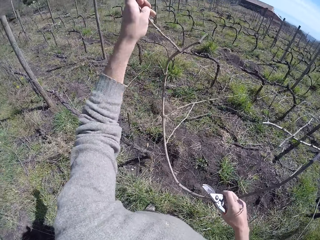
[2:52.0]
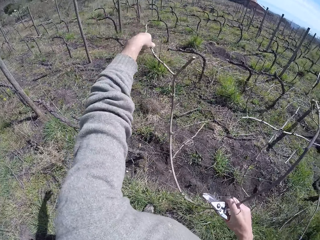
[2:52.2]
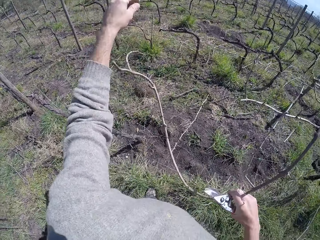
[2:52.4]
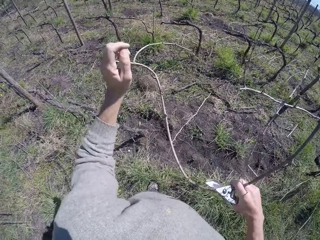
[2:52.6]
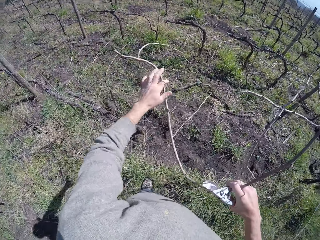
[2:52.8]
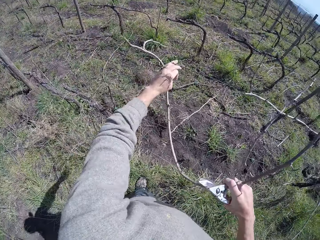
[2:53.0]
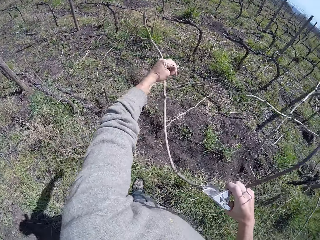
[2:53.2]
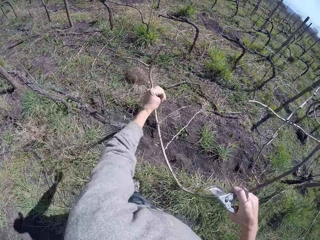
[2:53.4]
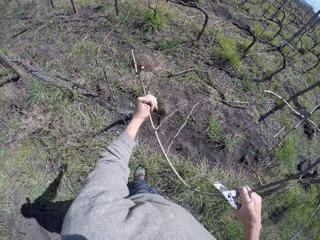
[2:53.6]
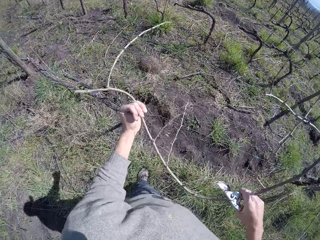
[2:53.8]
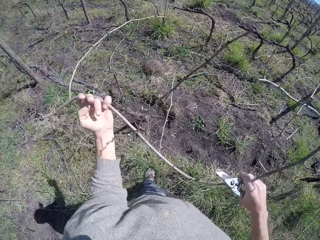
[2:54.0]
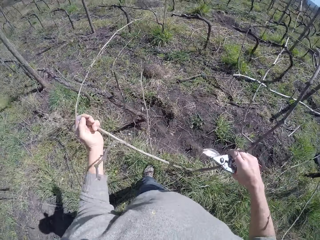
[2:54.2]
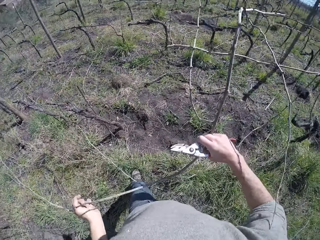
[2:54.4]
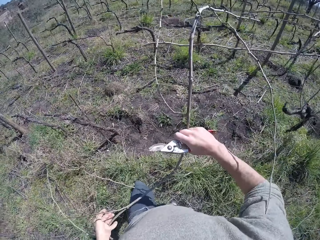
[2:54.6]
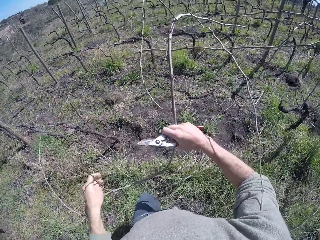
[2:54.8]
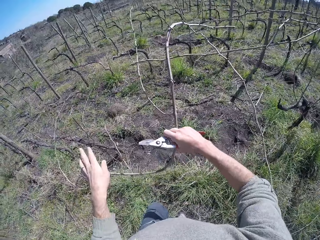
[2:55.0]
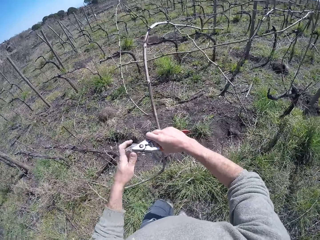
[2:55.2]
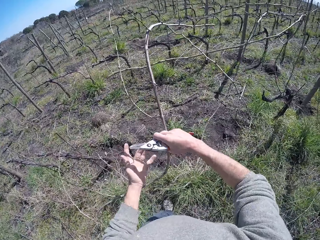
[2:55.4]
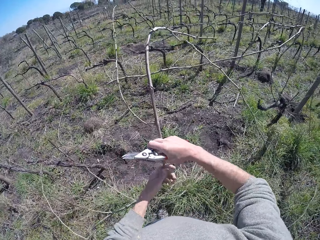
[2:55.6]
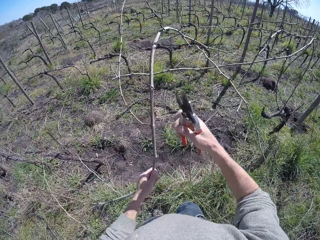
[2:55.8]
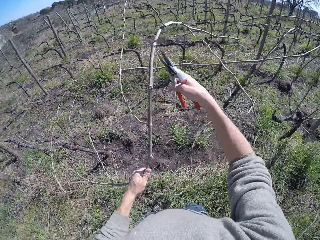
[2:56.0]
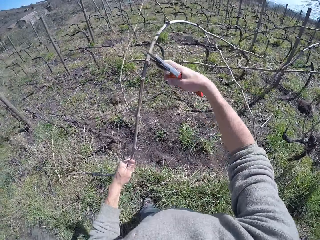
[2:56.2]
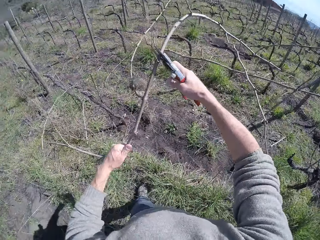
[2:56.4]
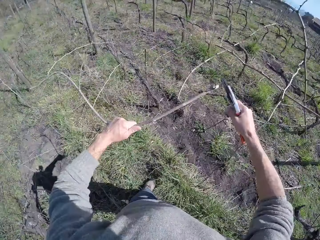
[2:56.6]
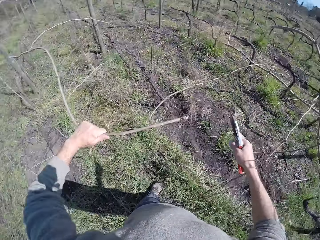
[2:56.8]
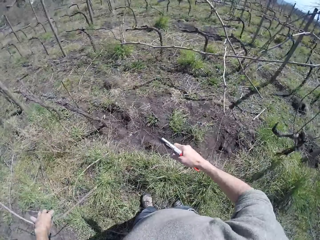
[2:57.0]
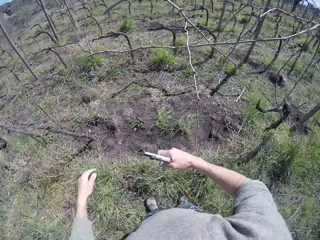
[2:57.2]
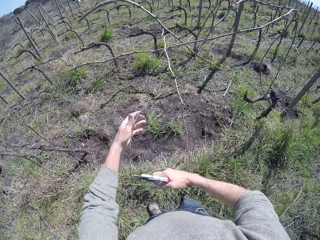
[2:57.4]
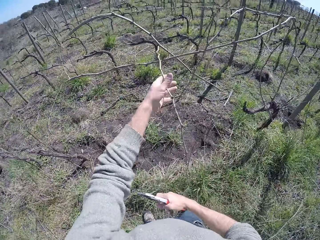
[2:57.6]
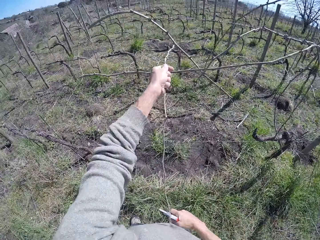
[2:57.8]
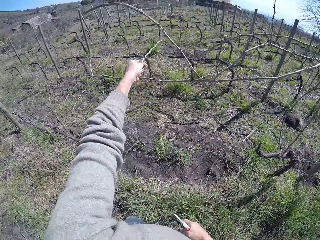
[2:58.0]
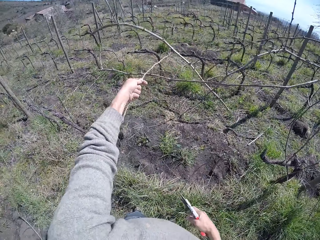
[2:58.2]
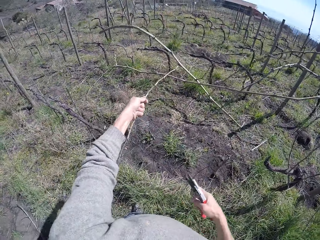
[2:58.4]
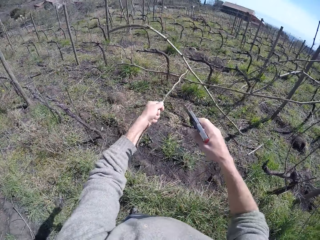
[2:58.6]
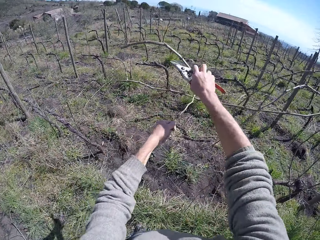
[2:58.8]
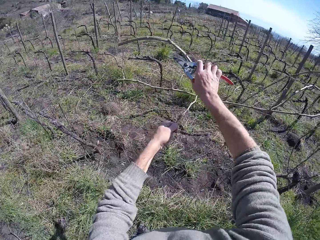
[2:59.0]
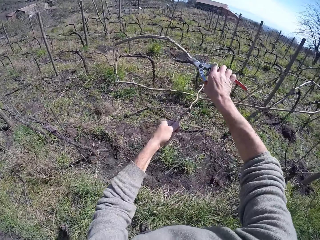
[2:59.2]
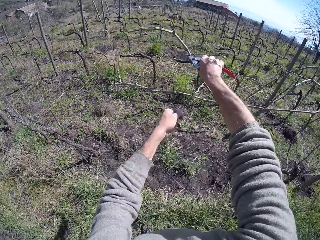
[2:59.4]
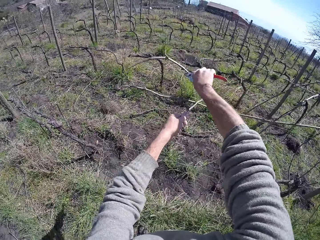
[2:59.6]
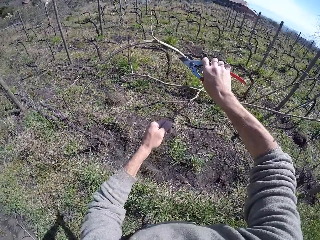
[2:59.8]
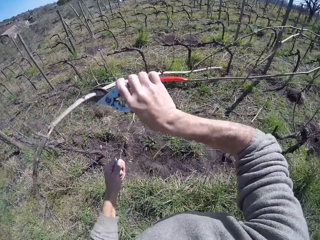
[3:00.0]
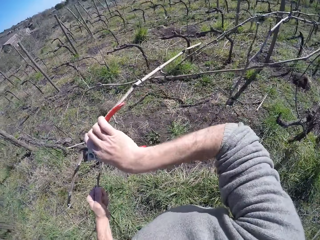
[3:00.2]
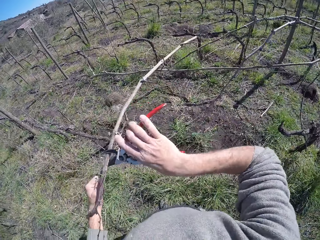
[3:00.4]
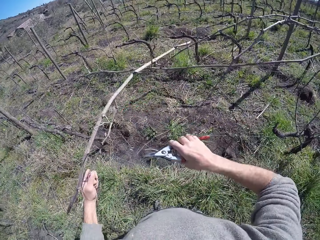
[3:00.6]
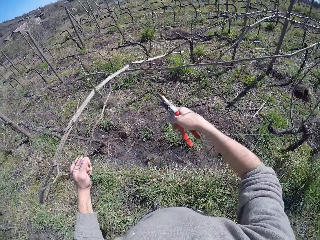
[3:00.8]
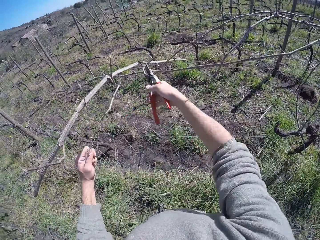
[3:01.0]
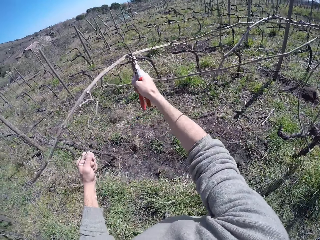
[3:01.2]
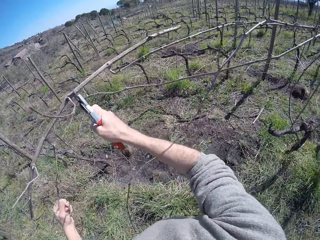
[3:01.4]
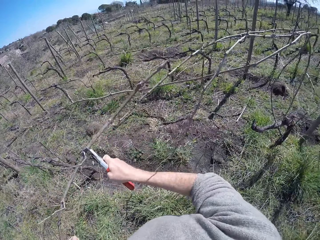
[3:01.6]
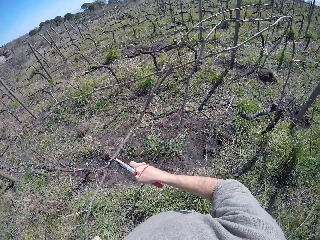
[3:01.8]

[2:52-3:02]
The camera wearer pulls wood. He cuts the twig in his left hand with the pruner in his right hand. He drops the twig on the floor with his left hand. He pulls a twig with his left hand. He pulls the twig in his left hand with the pruner in his right hand.

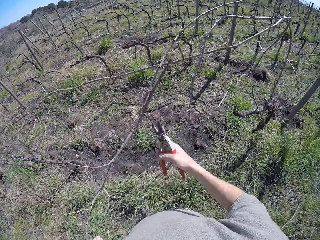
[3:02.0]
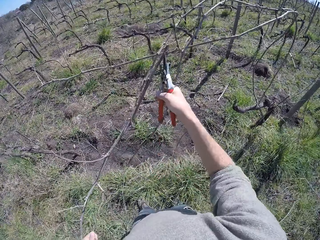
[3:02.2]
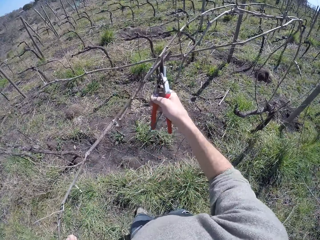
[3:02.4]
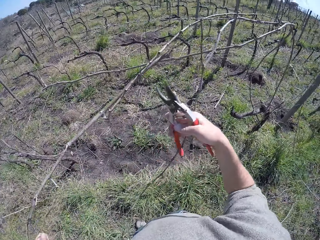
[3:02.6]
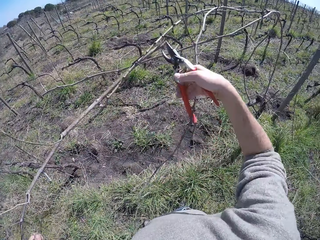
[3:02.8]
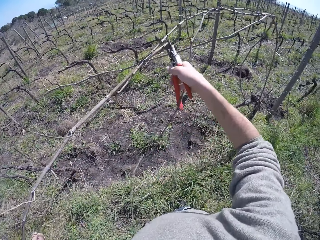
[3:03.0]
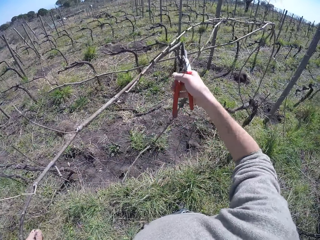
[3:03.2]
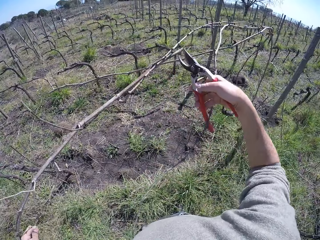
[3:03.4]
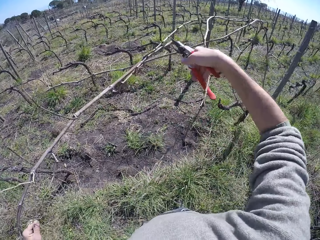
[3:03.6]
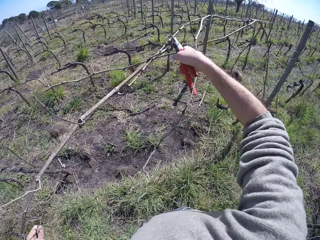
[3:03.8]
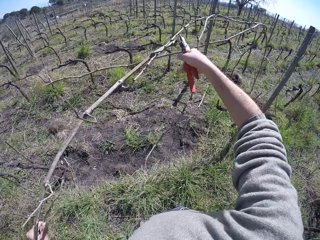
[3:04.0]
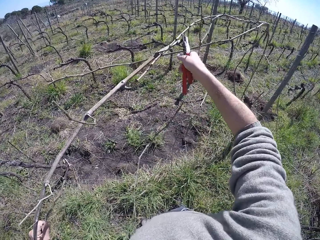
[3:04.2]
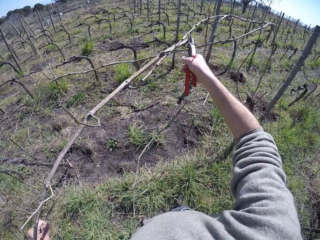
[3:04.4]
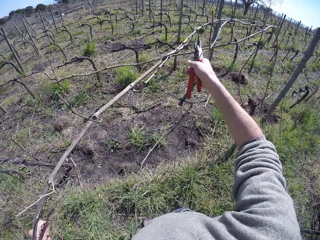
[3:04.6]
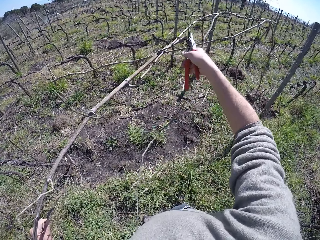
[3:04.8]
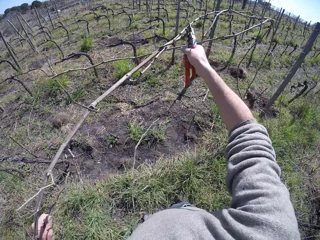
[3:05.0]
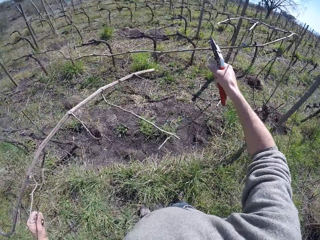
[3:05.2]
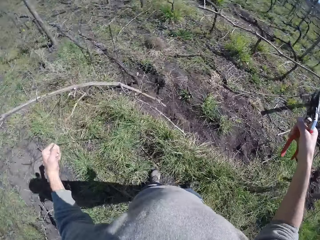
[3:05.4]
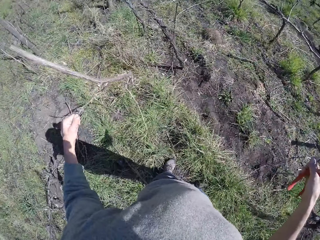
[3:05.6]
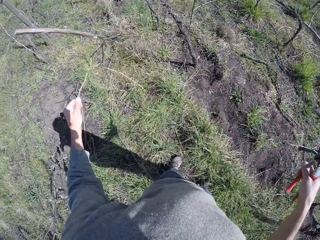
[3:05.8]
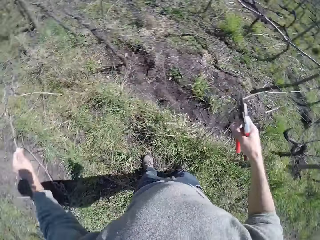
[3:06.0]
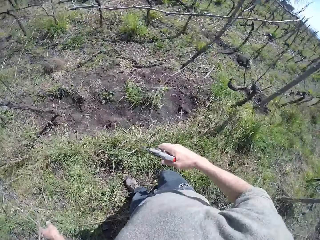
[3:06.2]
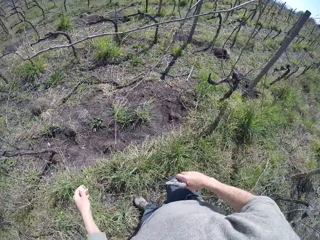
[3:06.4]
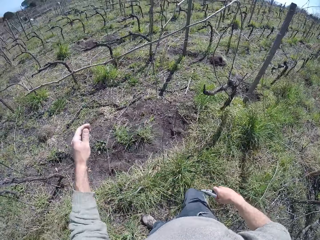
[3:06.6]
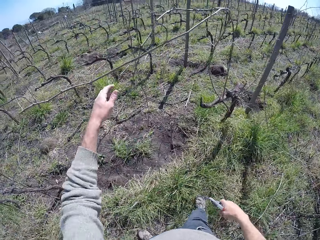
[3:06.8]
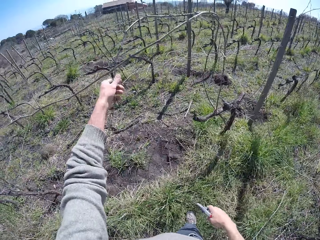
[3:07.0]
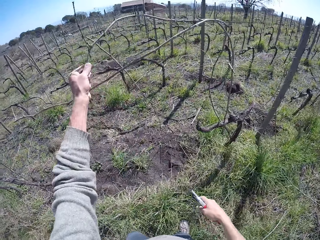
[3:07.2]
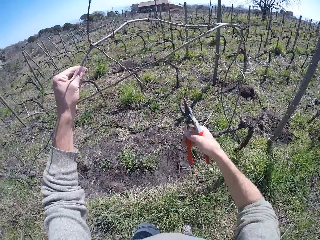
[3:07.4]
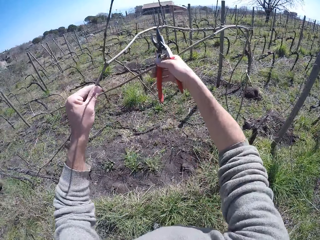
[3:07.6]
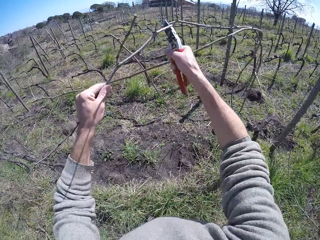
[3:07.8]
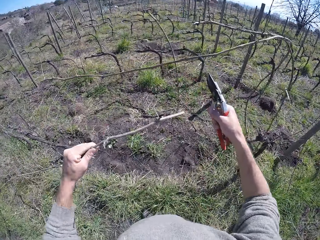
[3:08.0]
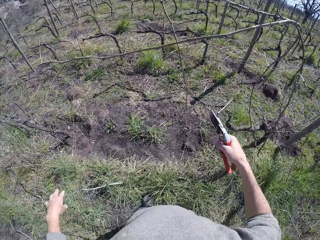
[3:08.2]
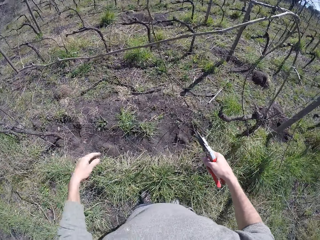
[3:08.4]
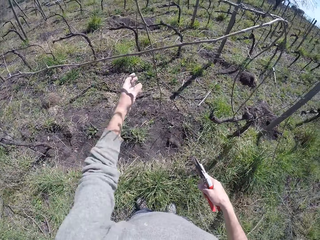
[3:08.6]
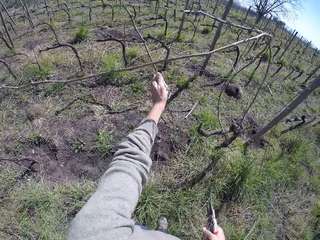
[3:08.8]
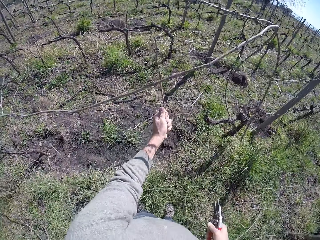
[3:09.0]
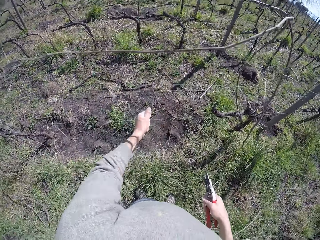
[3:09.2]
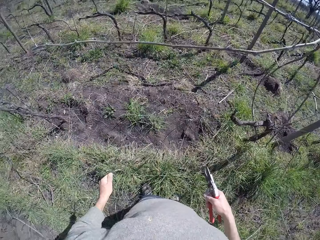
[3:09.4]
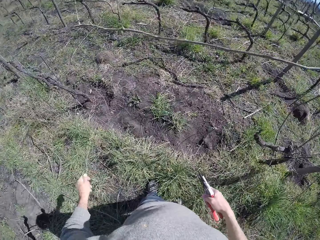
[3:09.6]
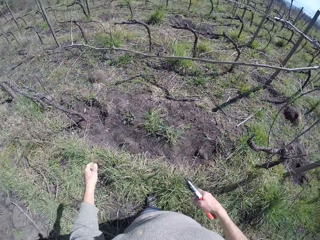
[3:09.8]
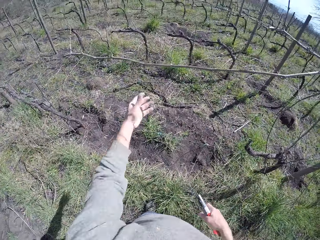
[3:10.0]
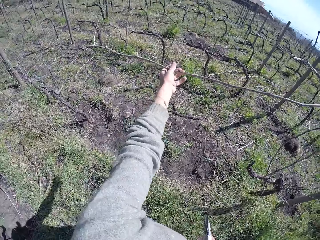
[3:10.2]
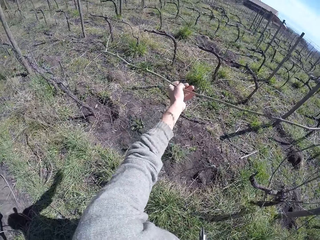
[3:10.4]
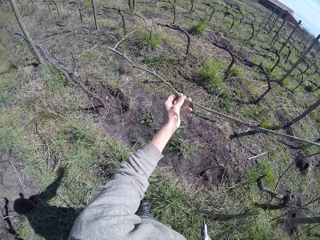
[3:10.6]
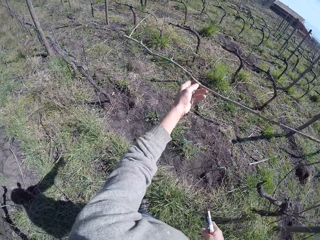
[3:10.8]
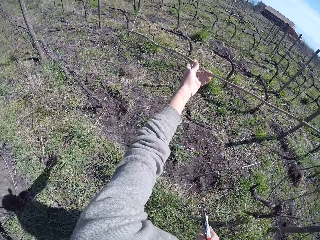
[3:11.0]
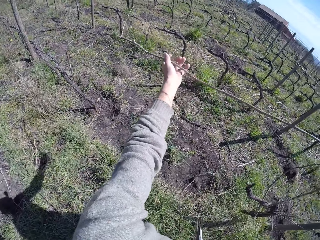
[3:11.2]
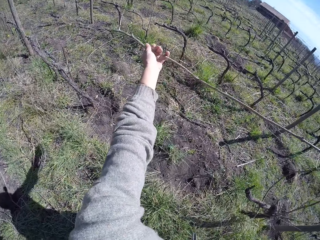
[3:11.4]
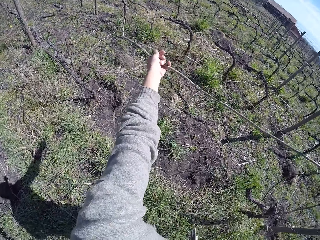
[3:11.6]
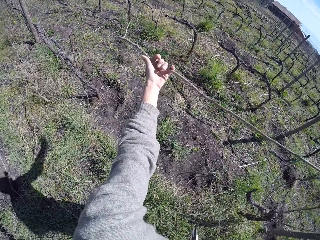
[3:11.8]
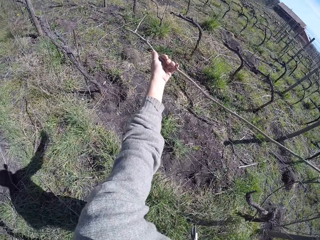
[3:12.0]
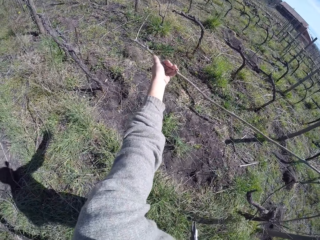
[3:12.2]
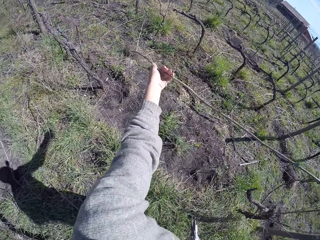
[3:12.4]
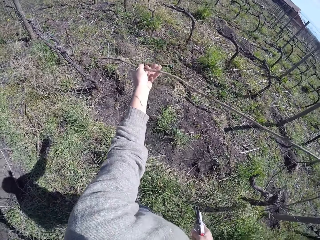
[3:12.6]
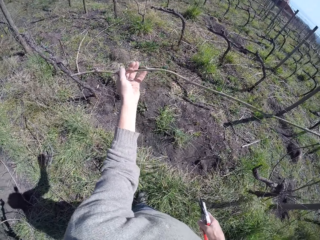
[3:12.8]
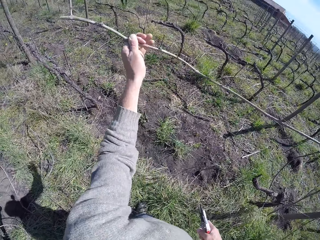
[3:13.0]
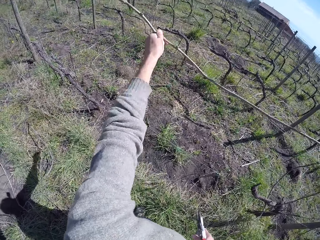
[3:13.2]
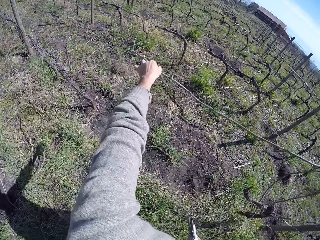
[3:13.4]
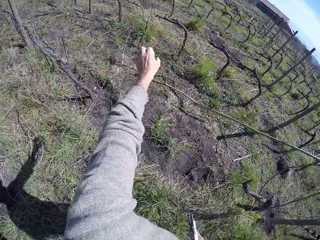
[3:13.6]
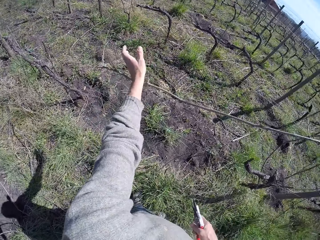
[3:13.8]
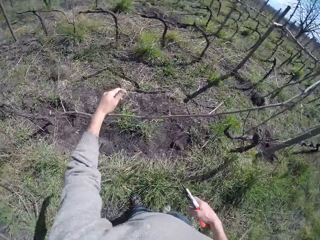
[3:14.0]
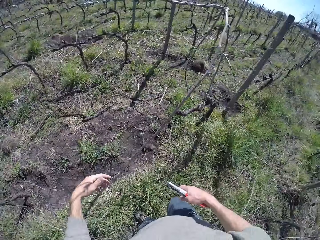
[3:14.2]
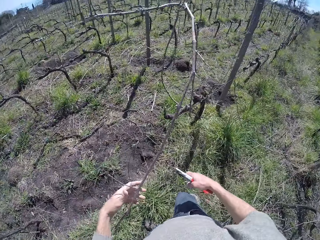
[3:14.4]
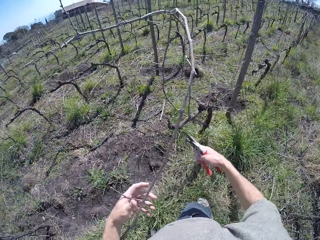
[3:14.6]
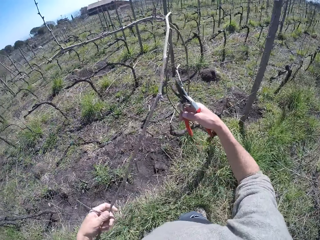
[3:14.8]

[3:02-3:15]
The camera wearer cuts the twig in his left hand with the pruner in his right hand. He drops the twig on the floor with his left hand. He holds a twig with his left hand. He cuts the twig in his left hand with the pruner in his right hand. He drops the twig on the floor with his left hand. He drops the twig on the floor from the wire fence with his left hand. He pulls wood. He holds a twig with his left hand. He pulls wood.
